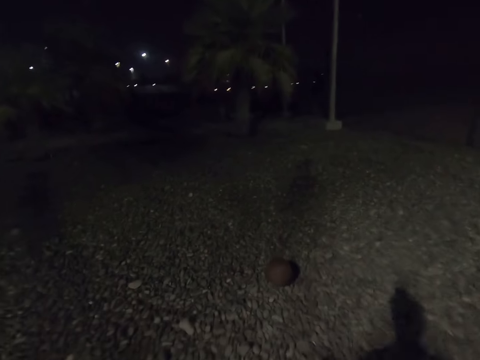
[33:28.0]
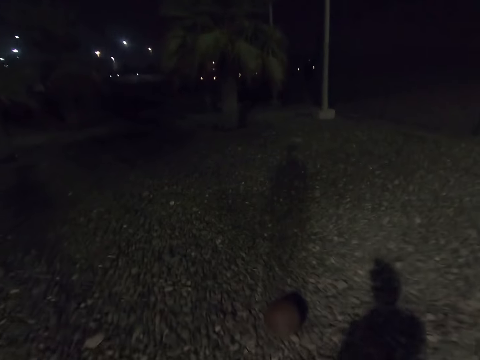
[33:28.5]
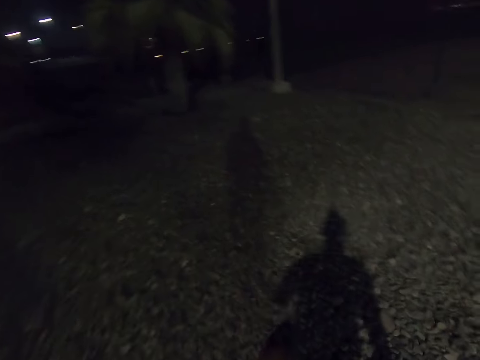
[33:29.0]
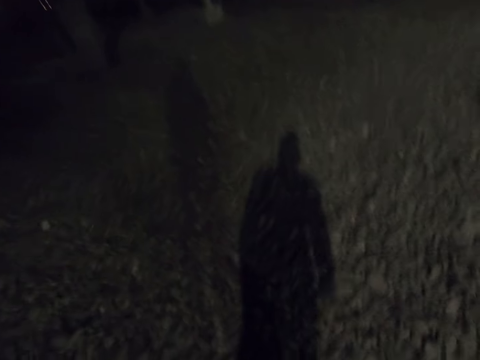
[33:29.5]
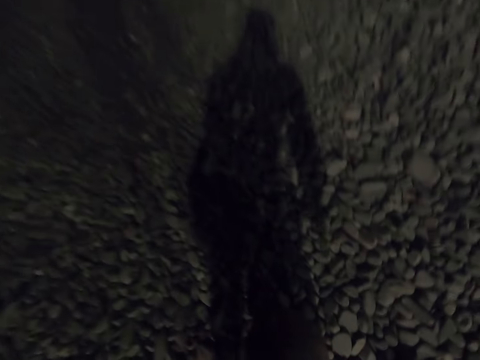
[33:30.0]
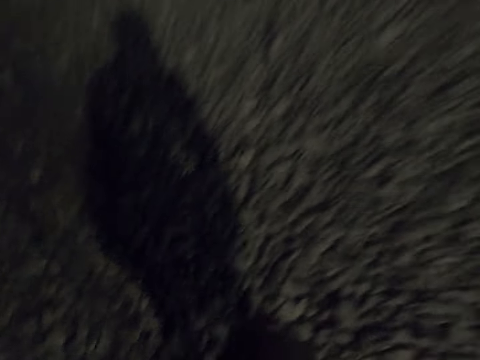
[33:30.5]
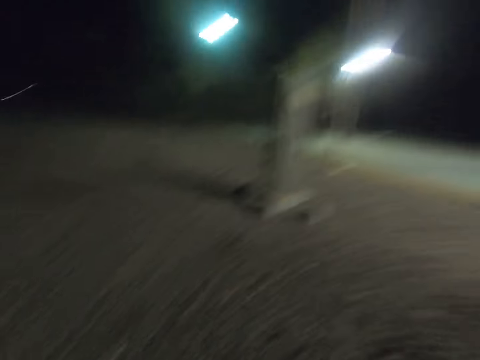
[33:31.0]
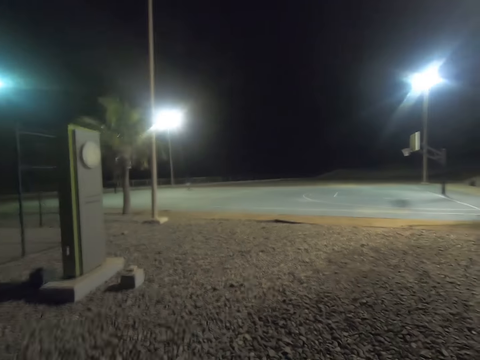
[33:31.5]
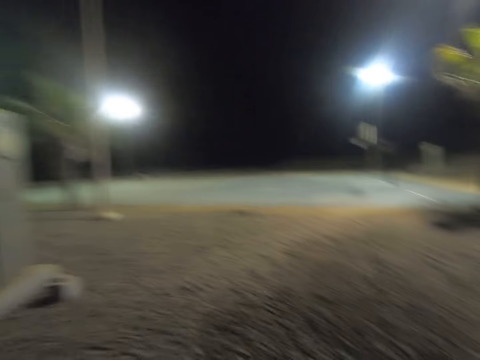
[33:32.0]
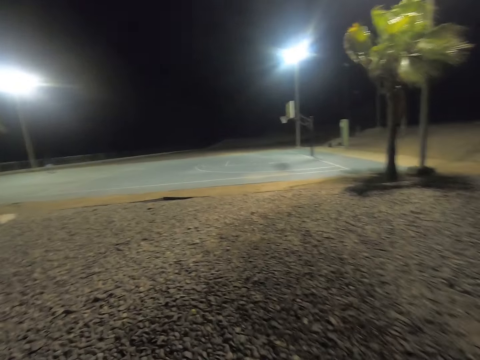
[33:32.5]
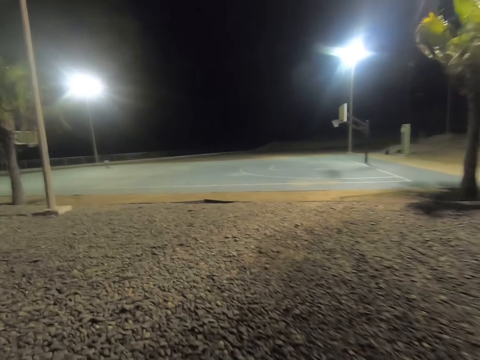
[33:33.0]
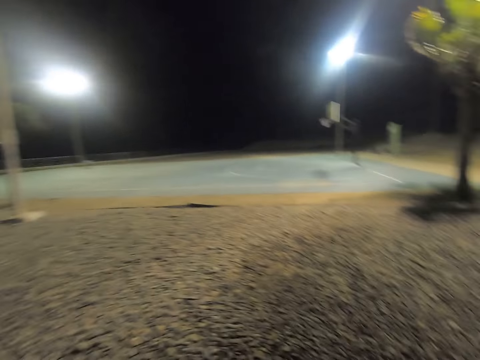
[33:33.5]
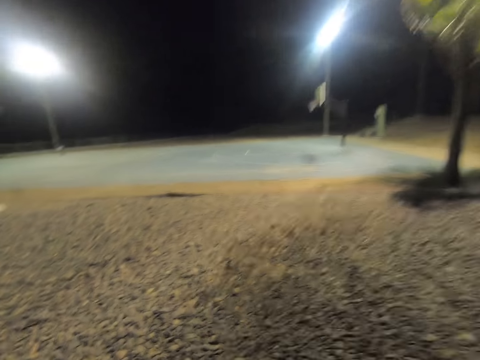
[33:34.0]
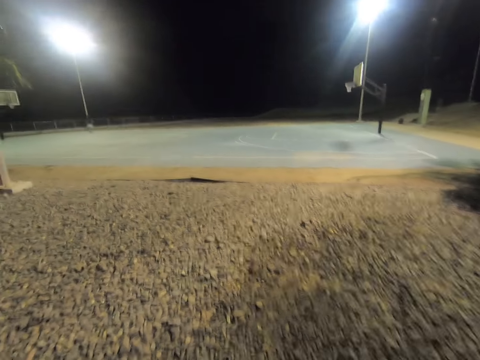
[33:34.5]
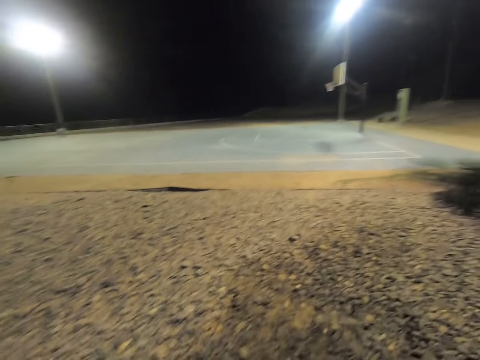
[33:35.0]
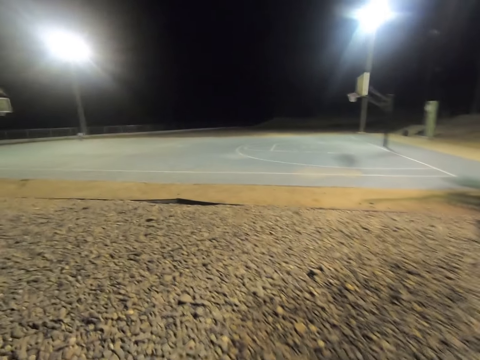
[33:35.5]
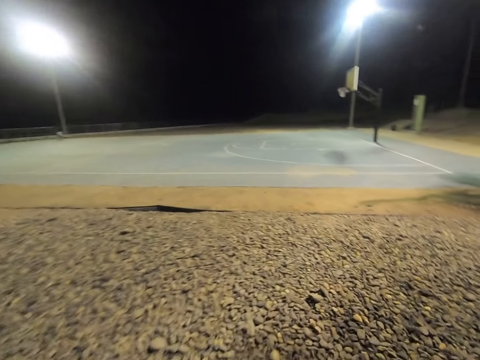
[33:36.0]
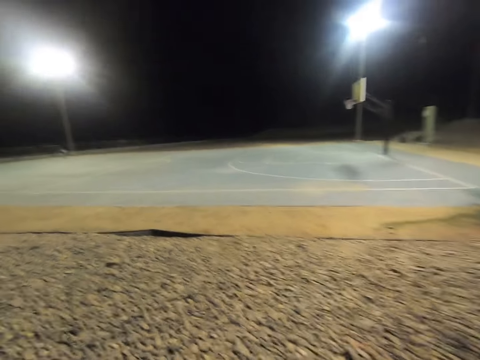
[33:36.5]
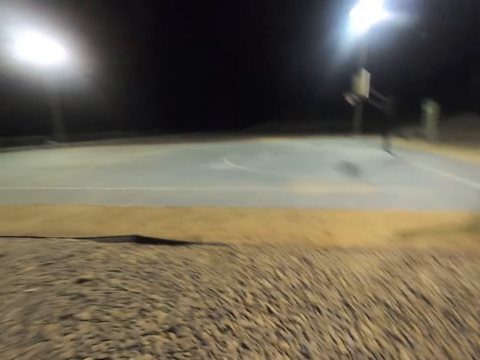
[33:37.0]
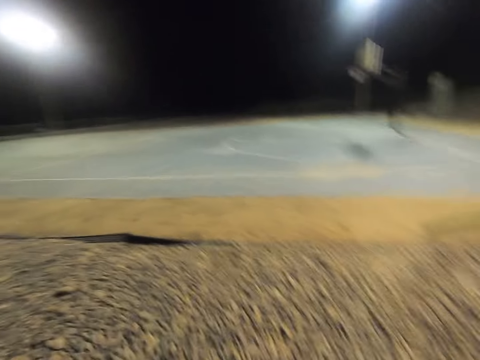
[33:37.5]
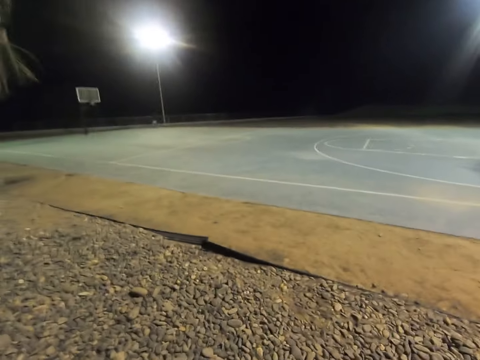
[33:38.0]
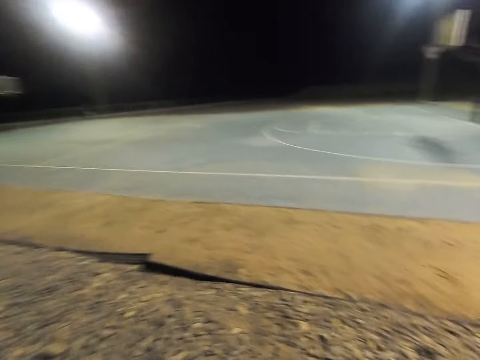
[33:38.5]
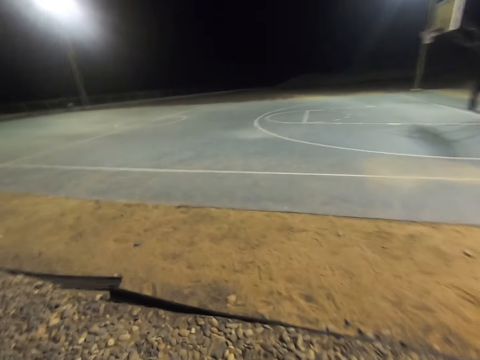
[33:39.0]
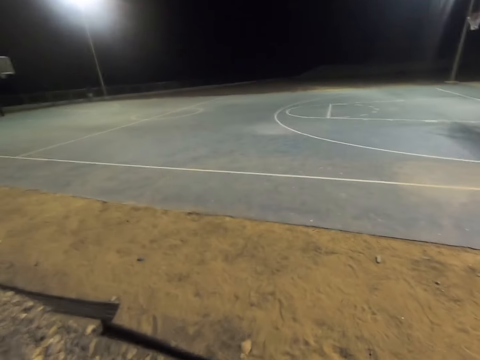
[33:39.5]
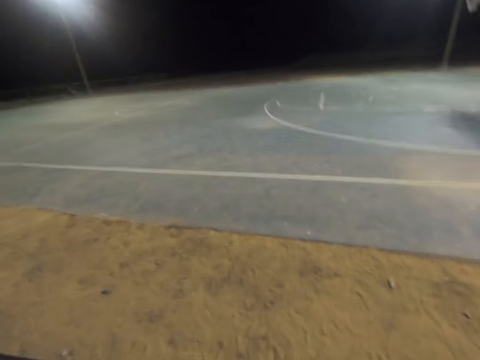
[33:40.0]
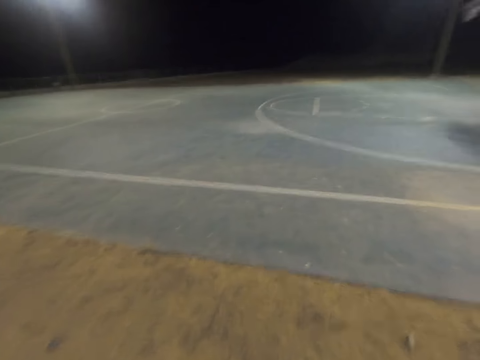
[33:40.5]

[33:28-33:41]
The camera wearer takes the ball from the ground. They return back to the playground.

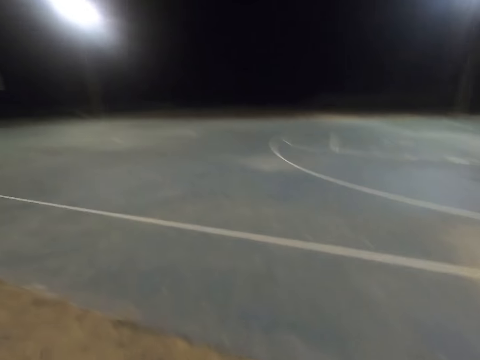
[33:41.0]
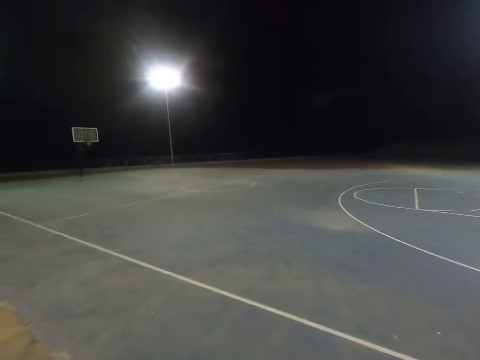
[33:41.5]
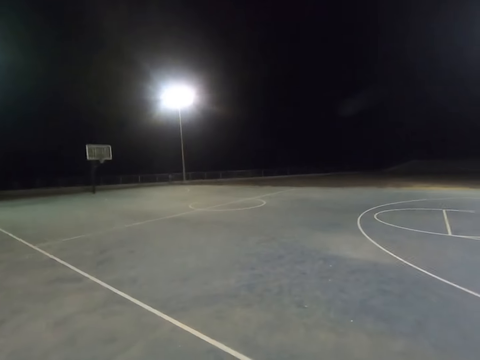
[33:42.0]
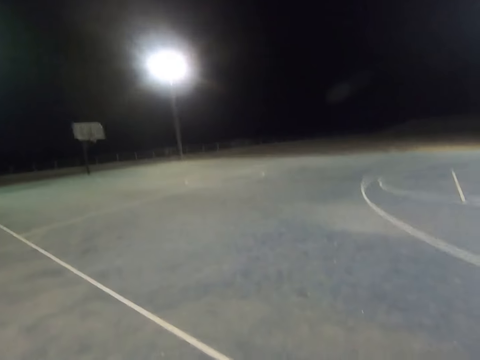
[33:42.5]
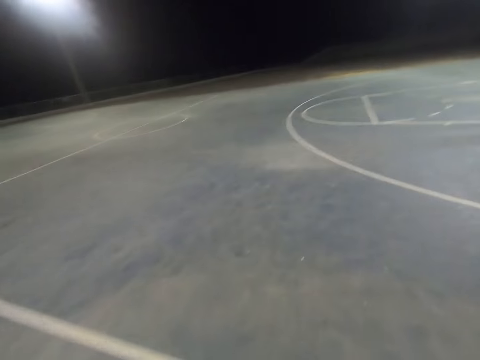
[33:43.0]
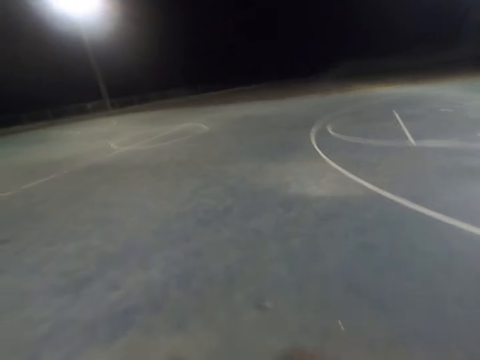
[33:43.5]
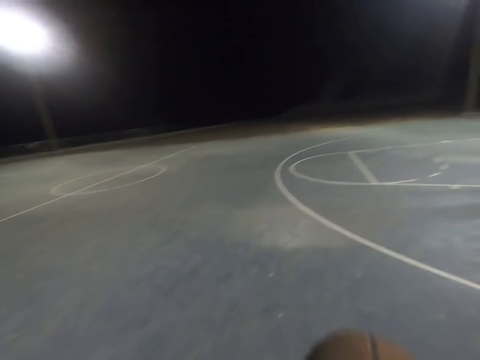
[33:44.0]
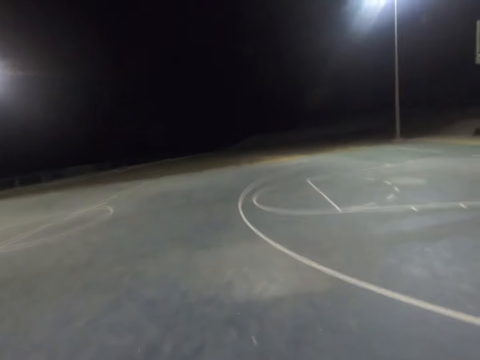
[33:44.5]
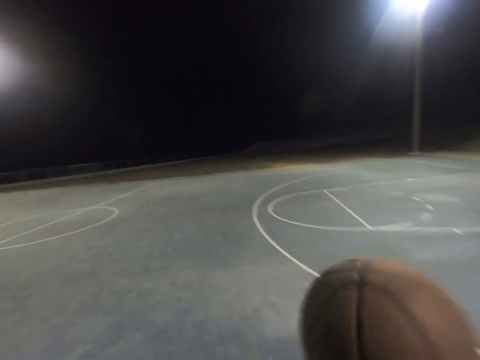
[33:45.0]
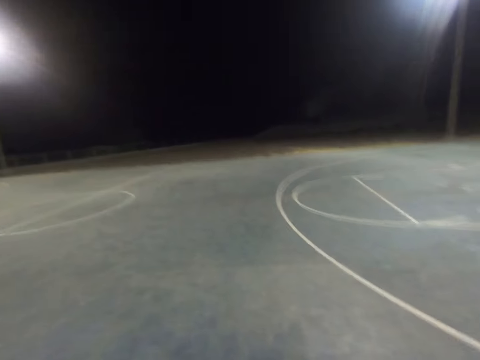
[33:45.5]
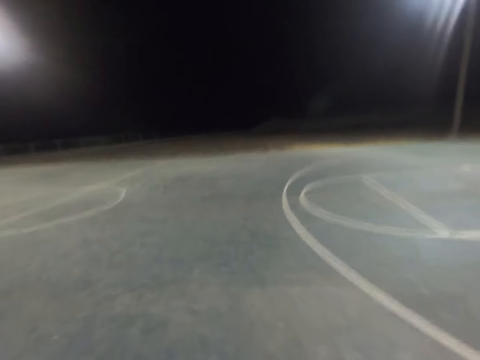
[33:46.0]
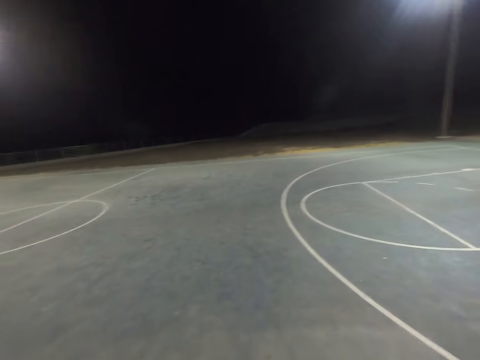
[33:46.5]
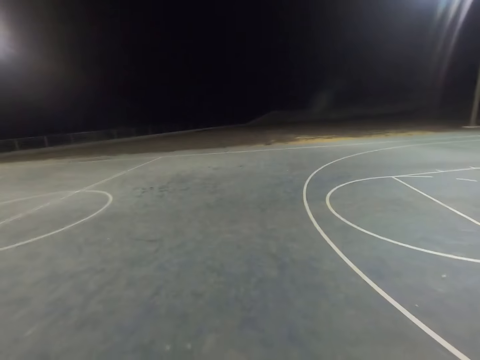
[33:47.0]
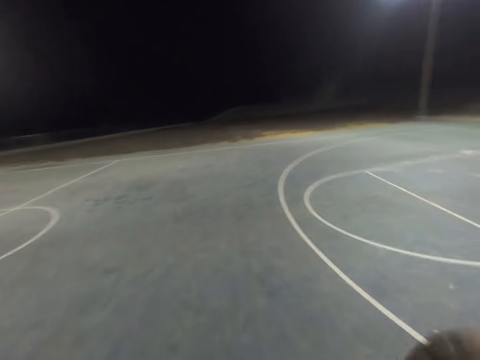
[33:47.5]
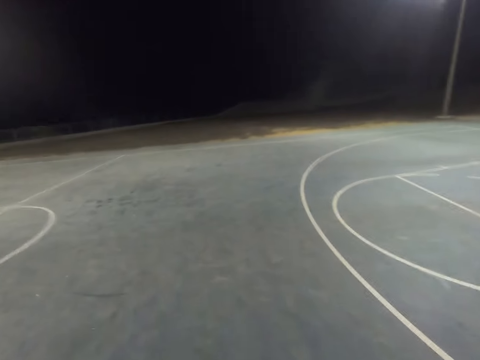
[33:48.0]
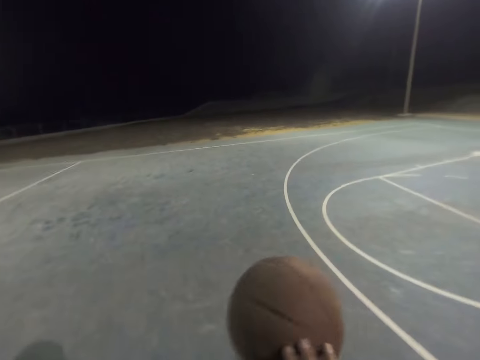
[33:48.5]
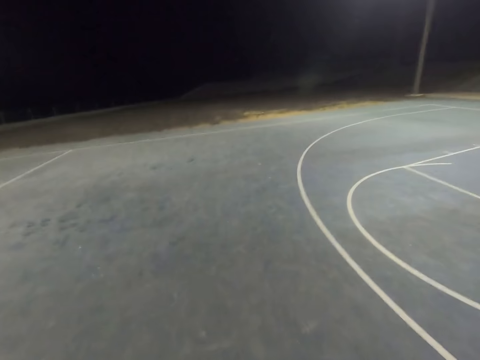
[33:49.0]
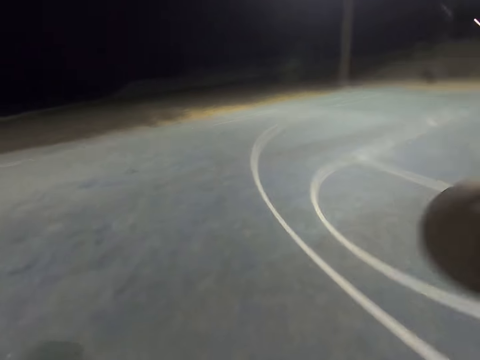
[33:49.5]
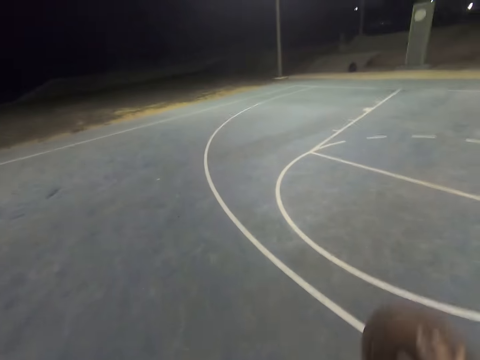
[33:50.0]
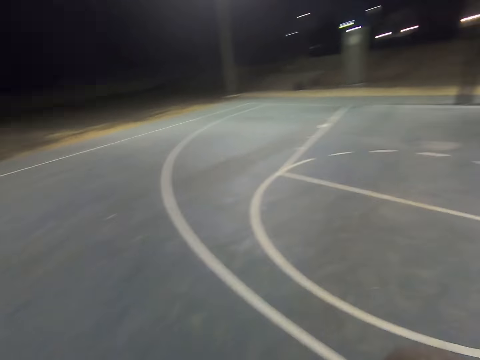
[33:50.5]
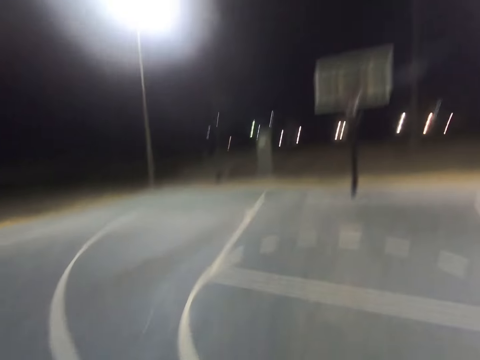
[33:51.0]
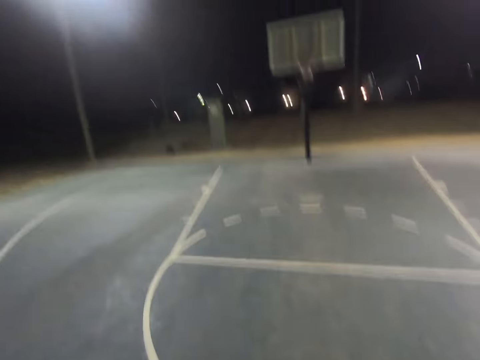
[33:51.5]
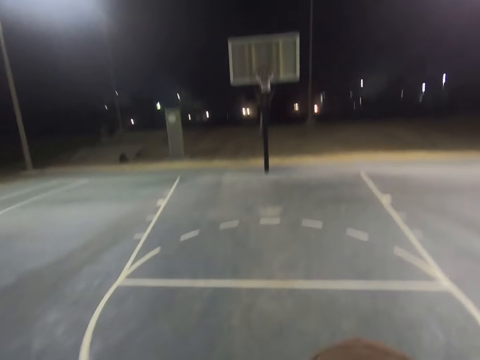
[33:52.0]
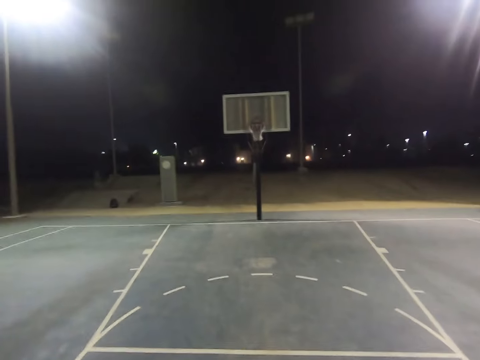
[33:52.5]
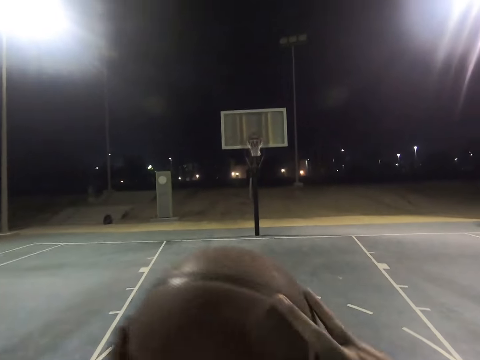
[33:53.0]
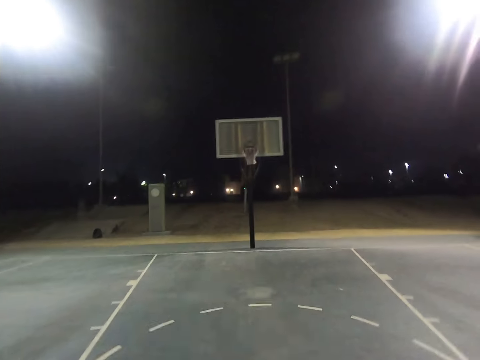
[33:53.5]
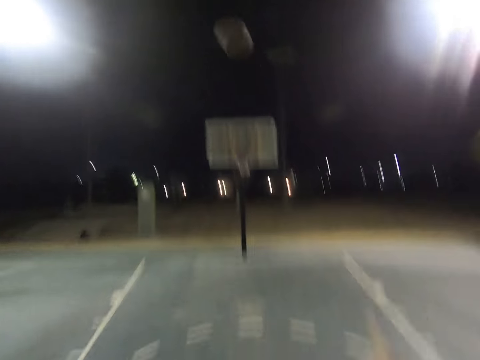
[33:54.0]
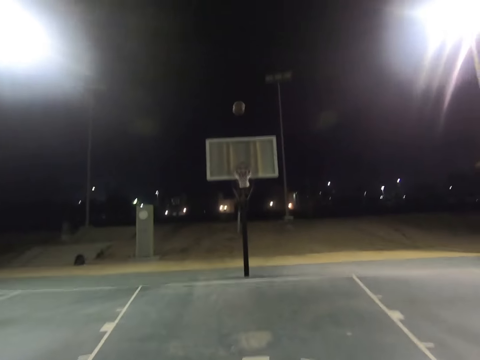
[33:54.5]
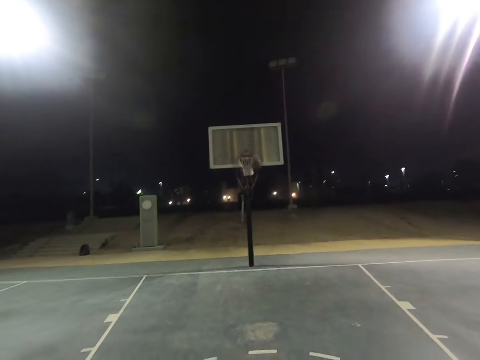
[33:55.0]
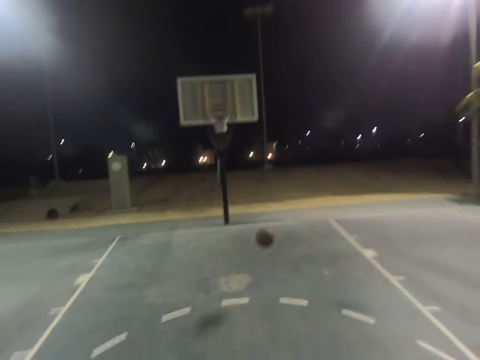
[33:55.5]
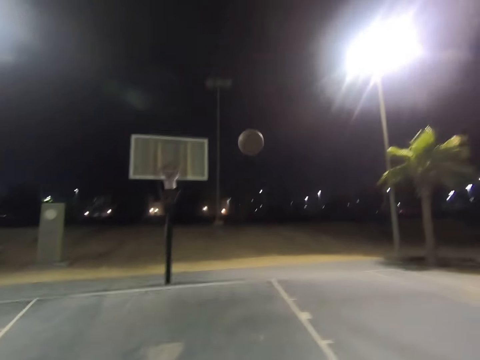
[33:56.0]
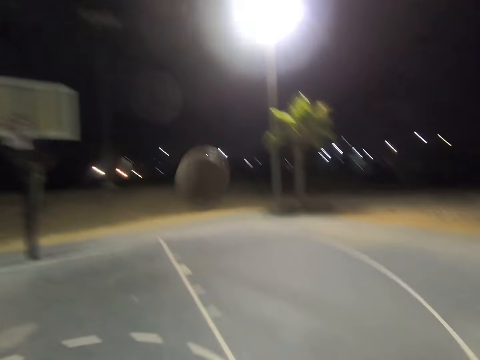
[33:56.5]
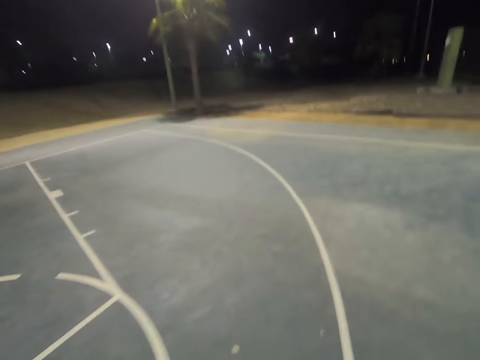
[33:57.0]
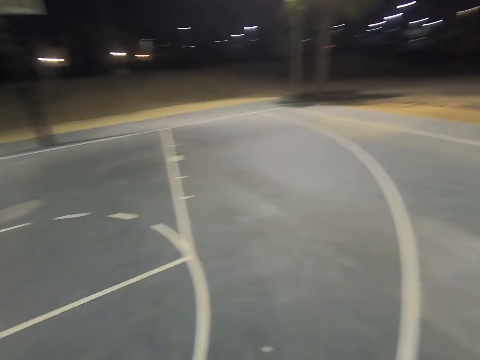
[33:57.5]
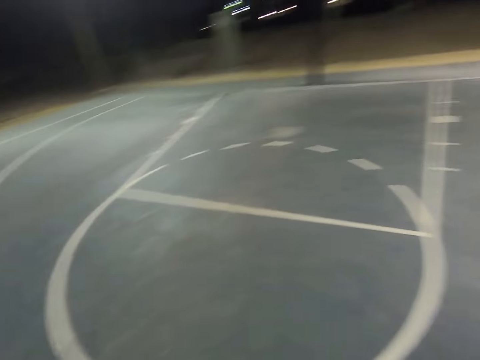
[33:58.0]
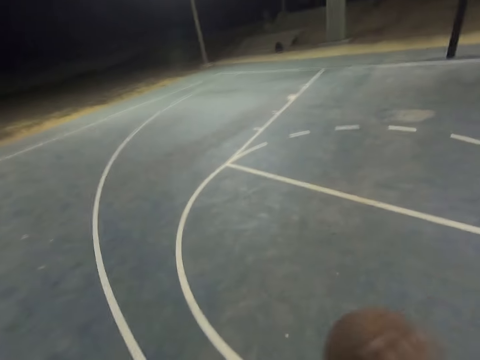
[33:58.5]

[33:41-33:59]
The camera wearer plays basketball. They throw the ball to the hoop.
